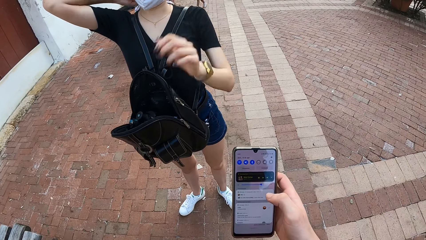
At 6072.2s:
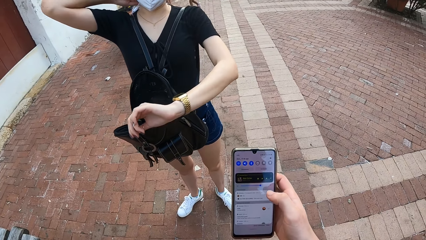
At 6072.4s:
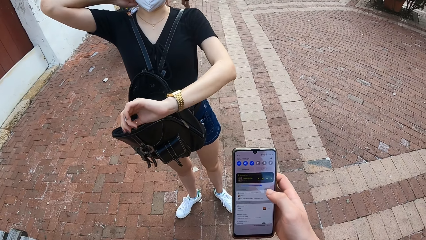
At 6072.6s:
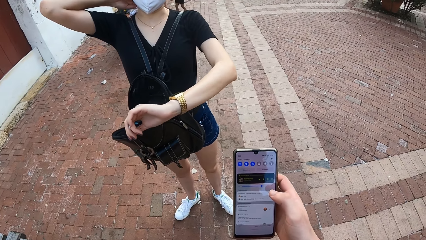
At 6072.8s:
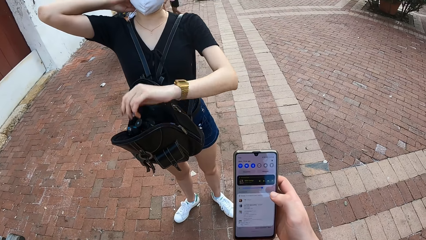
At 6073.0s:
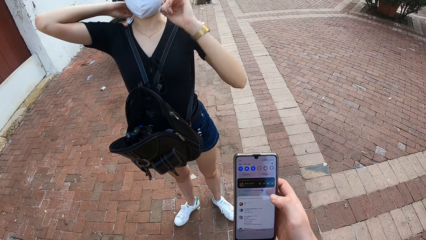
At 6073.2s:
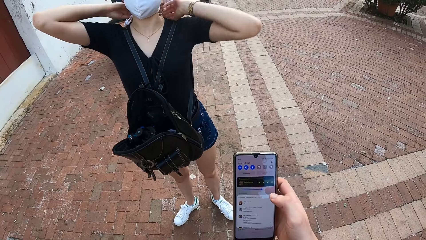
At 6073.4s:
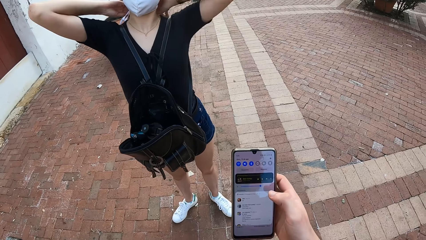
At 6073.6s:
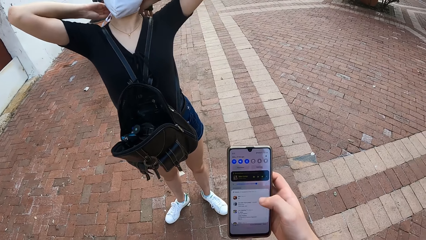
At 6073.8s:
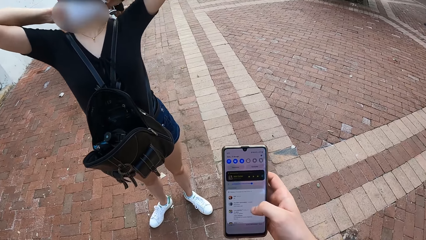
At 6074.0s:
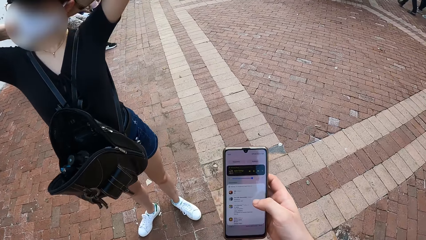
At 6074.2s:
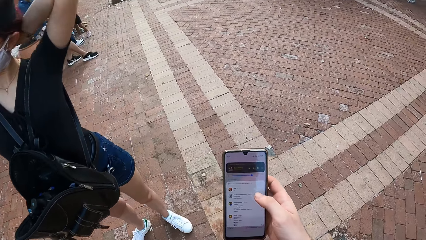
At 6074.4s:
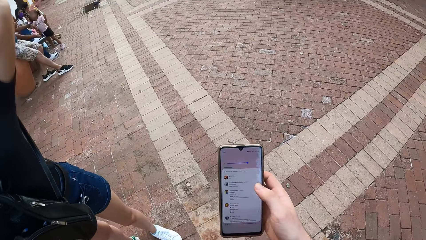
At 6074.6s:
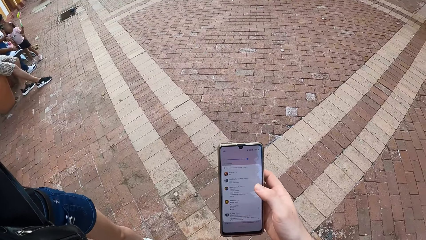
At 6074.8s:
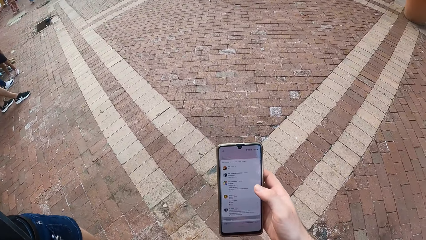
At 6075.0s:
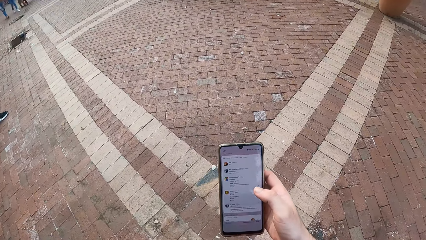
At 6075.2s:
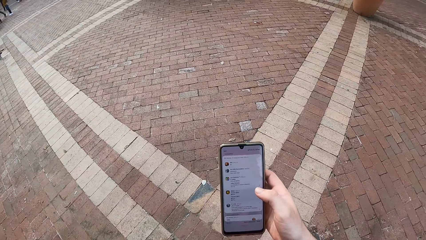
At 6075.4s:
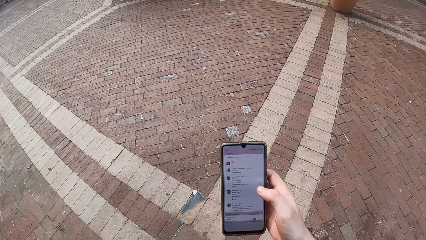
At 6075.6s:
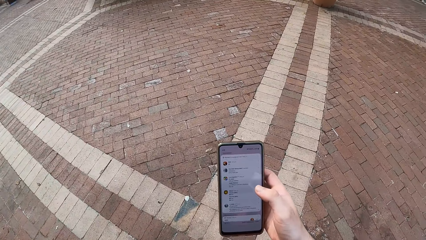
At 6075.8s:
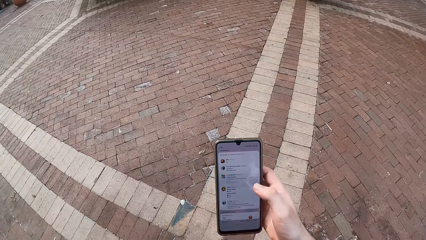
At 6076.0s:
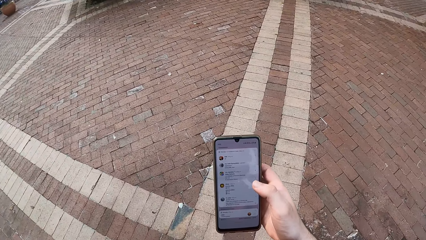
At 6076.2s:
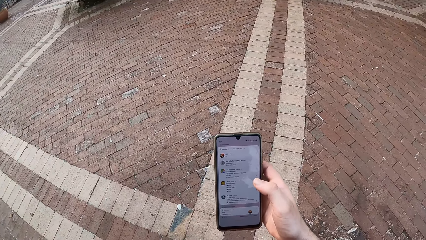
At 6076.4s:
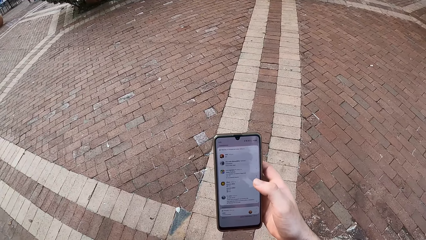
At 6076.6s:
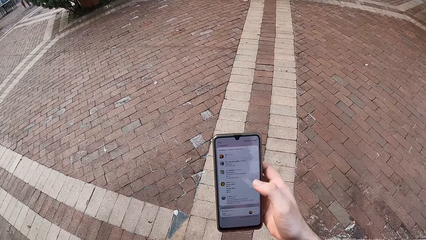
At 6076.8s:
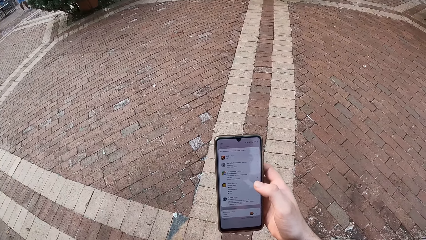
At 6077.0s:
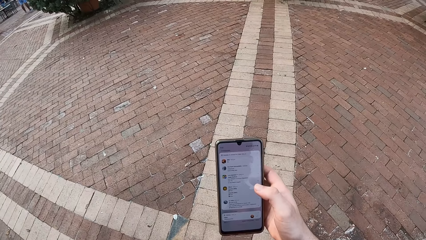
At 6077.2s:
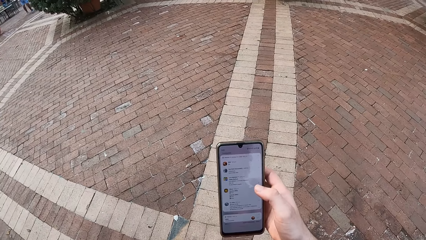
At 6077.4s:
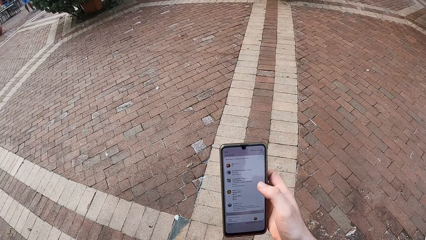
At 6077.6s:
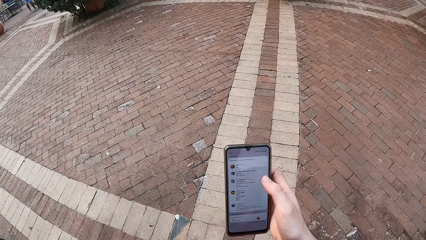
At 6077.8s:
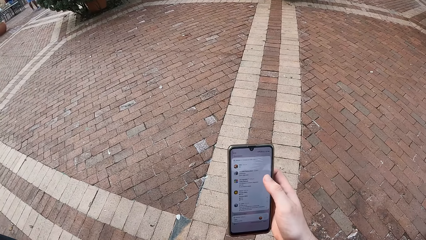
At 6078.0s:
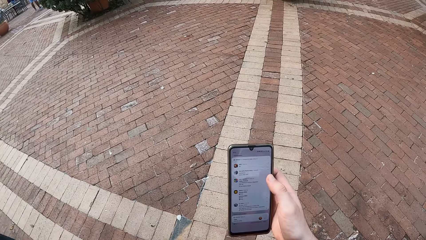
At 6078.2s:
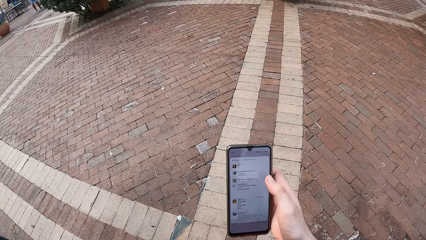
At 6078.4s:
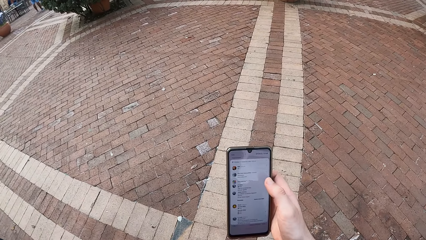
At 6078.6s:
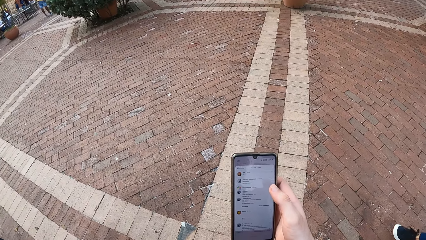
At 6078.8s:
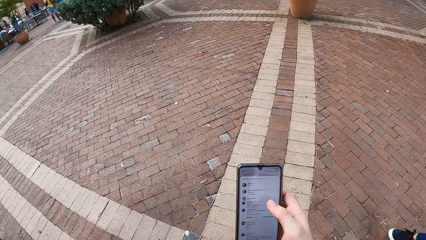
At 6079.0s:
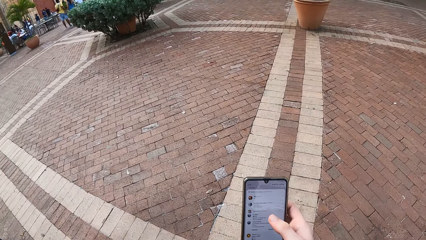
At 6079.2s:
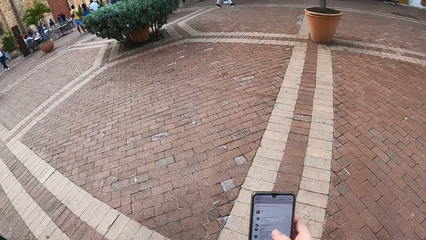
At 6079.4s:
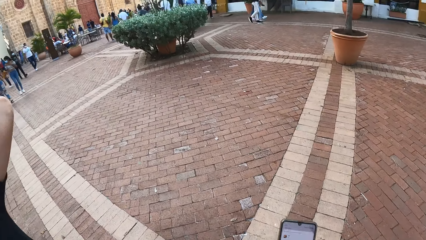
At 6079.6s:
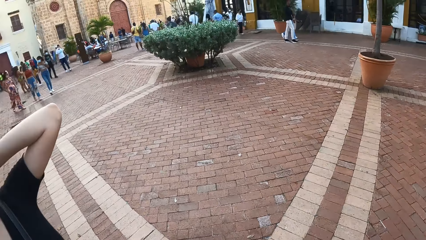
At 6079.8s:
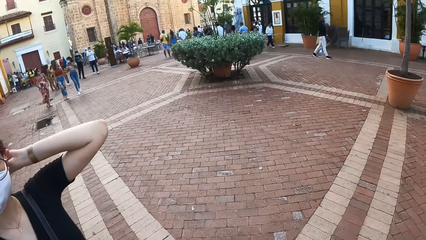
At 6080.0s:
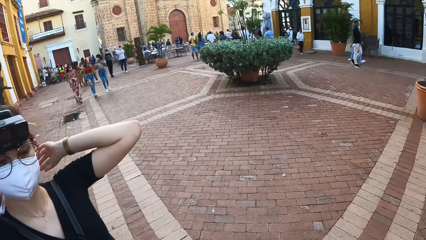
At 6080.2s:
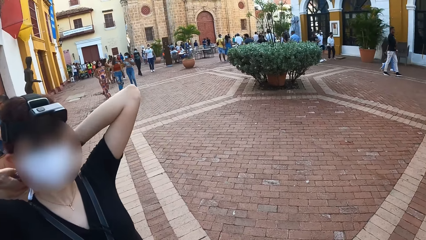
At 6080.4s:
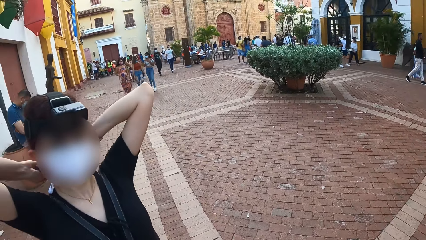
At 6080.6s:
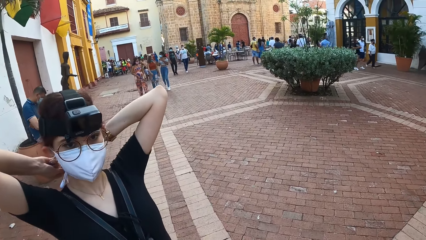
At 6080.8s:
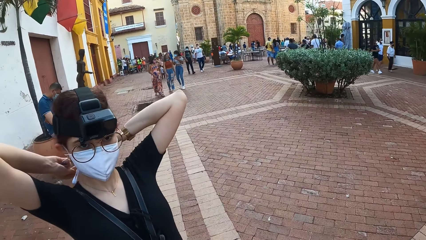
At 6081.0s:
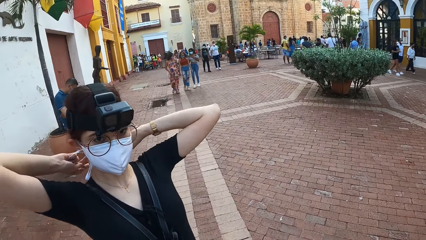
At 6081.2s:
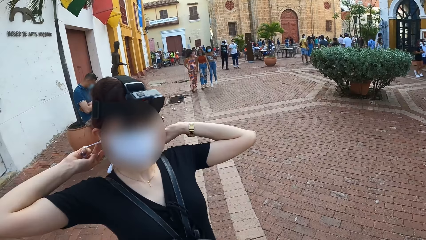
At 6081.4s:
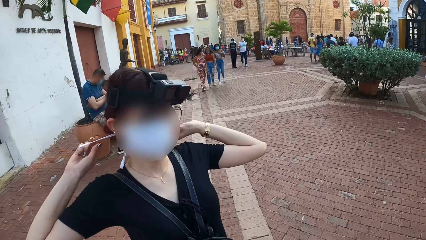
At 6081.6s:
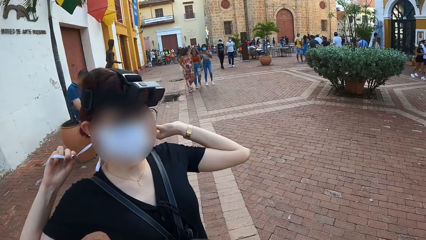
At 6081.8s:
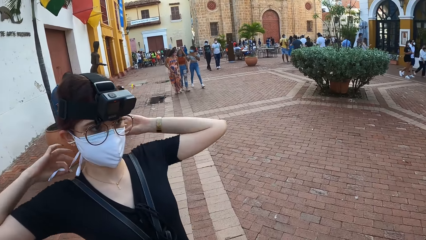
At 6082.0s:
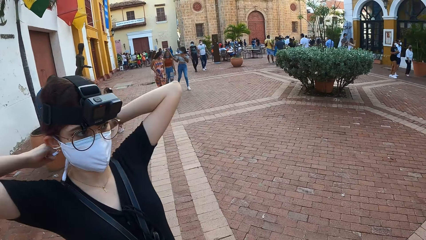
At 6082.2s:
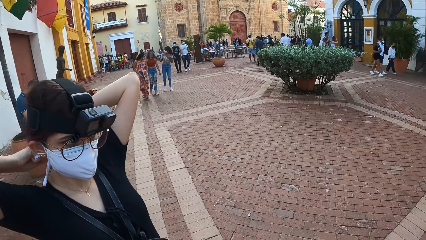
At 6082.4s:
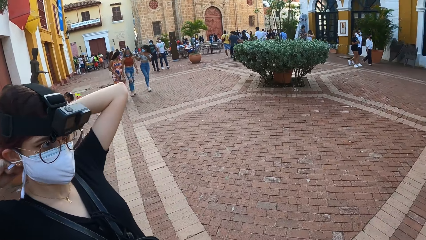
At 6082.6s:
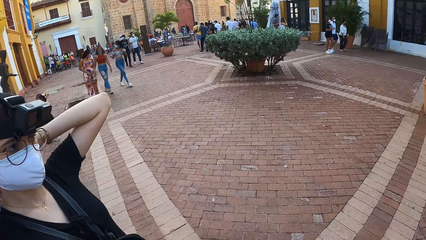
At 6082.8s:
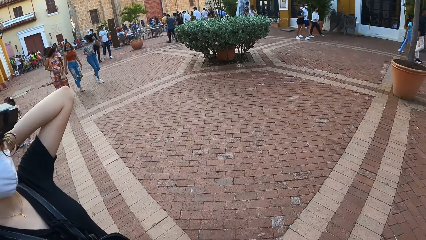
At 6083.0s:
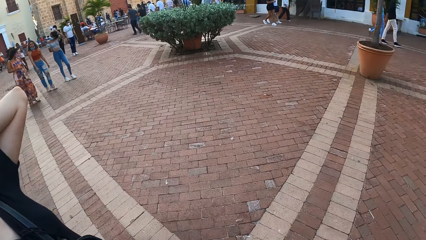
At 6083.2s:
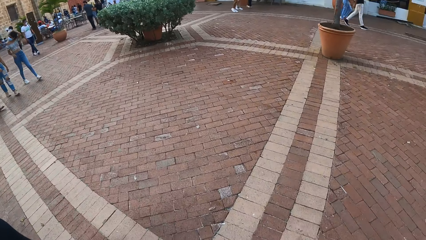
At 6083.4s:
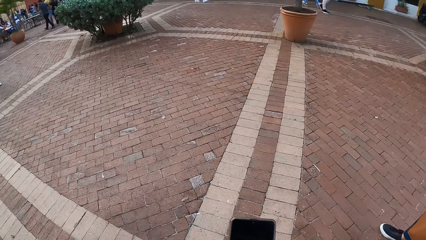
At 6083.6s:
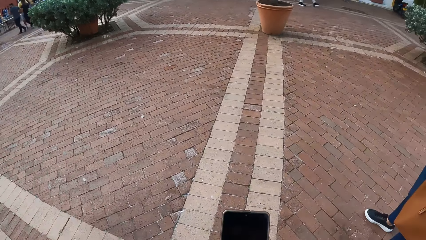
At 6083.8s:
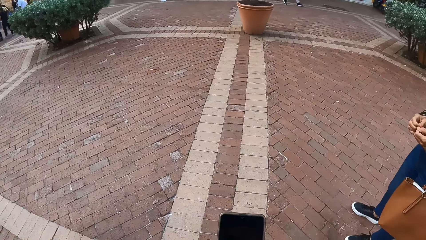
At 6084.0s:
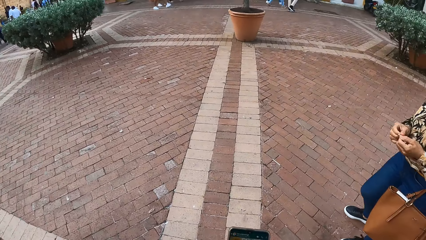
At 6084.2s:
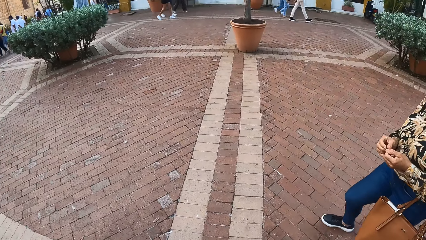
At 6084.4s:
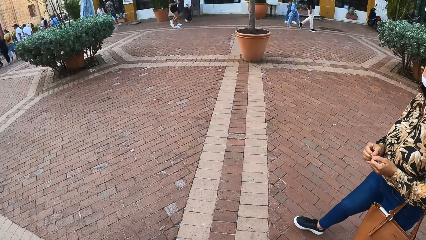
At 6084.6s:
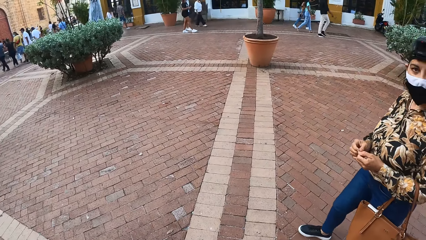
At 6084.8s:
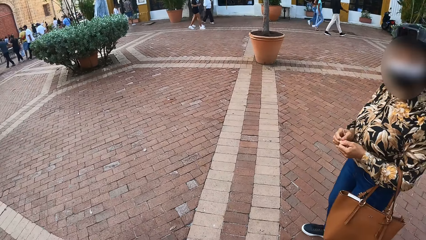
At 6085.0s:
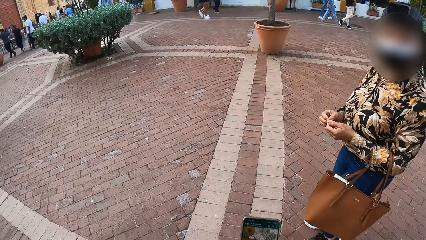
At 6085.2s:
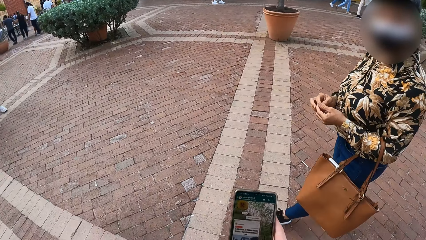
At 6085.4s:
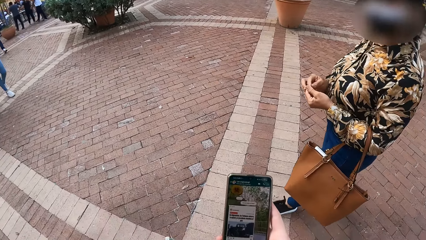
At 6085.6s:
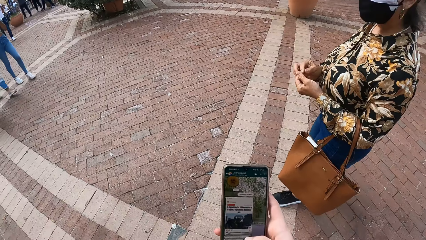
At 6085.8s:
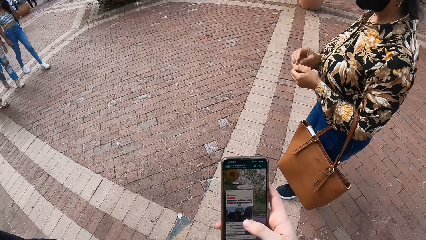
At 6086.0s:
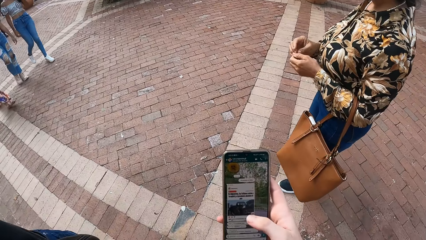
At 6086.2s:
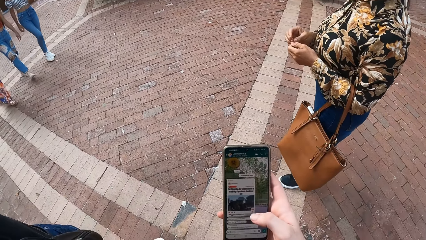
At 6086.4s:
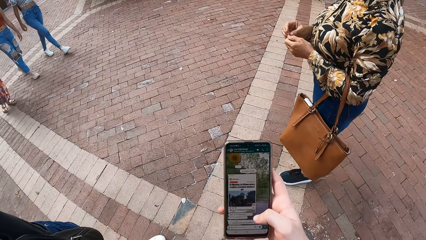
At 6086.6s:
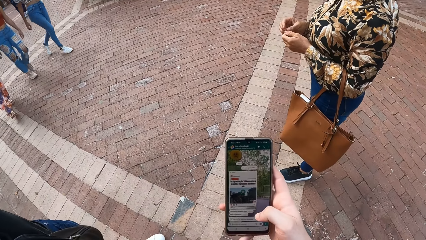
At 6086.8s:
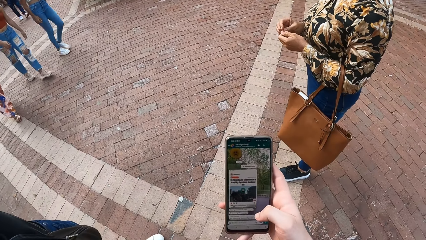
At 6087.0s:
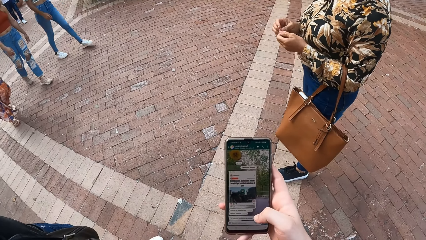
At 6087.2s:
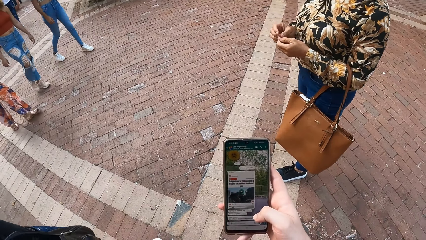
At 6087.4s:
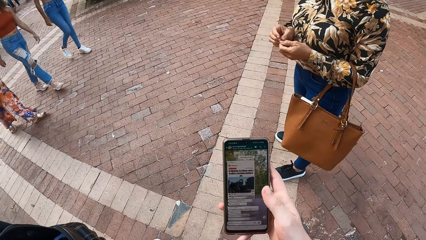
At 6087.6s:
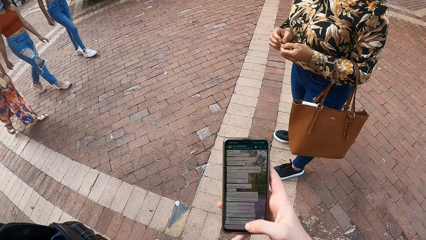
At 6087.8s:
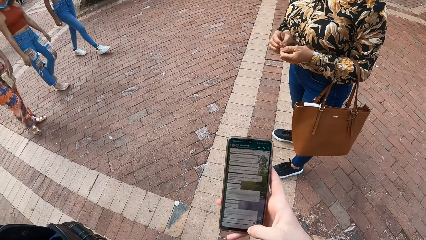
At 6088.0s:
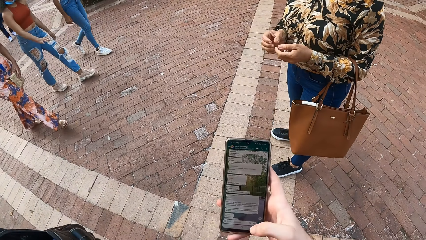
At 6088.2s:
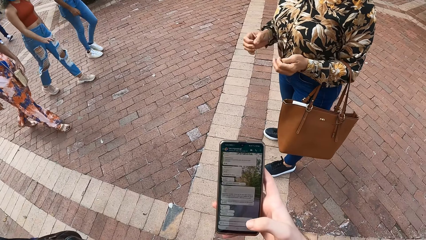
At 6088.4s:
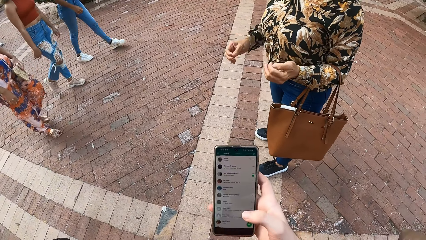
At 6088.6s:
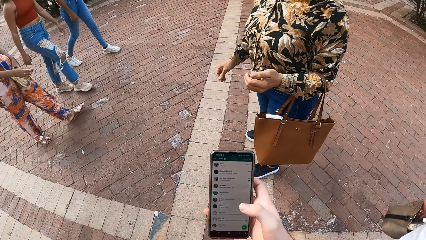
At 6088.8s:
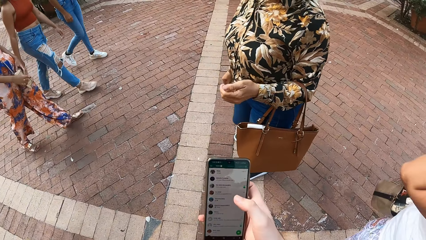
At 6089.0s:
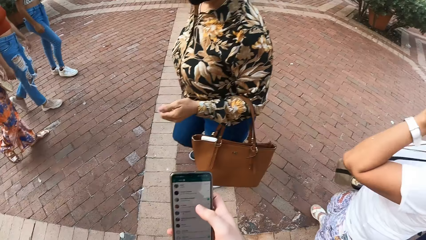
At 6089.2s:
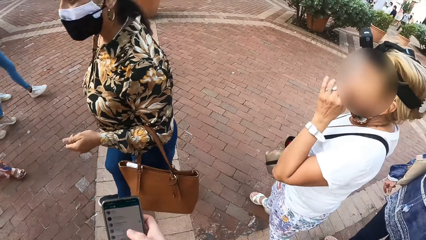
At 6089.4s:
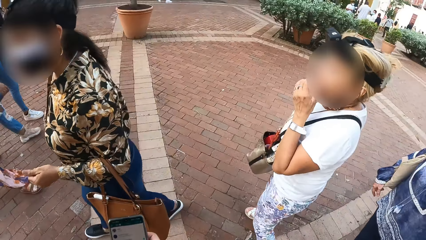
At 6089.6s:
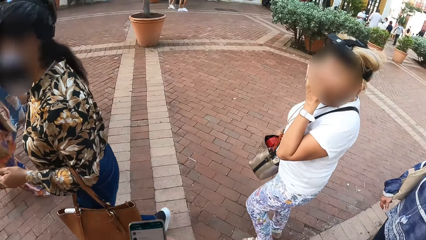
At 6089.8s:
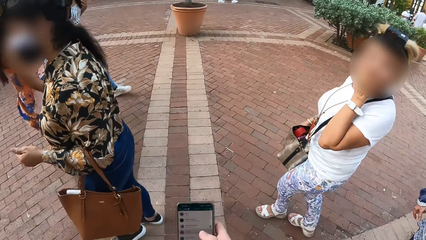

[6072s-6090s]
The woman glances at a wristwatch on her left hand. The woman ties the strap of the nose mask with her hands. The camera wearer operates the phone with his right hand.
